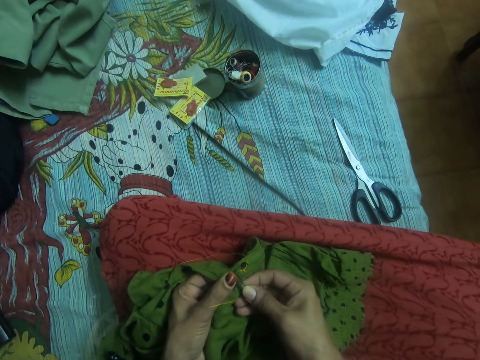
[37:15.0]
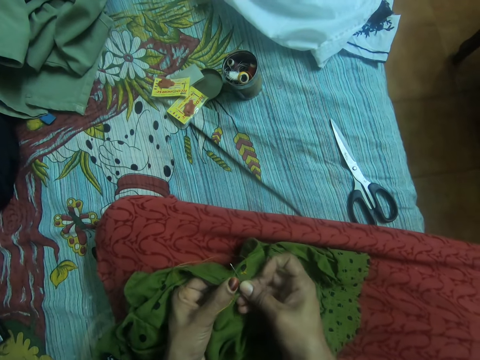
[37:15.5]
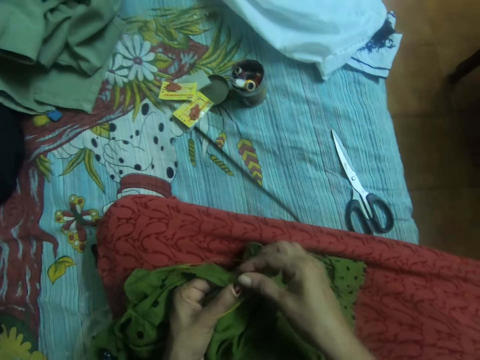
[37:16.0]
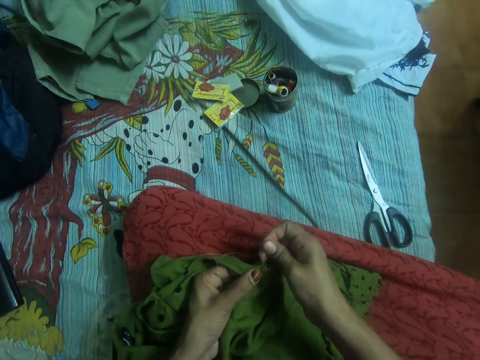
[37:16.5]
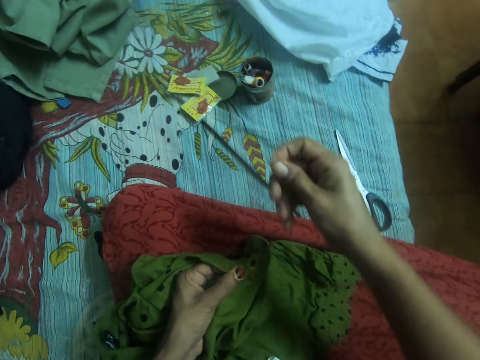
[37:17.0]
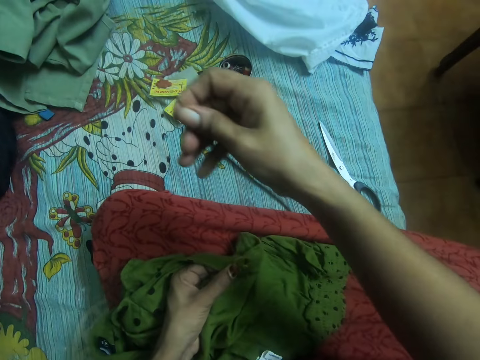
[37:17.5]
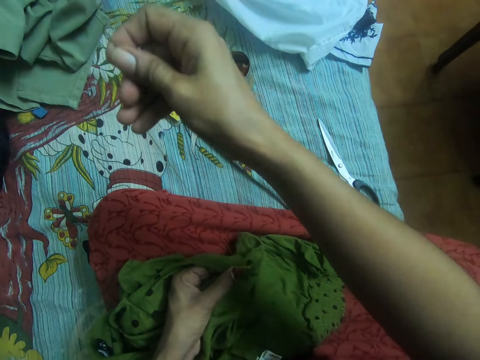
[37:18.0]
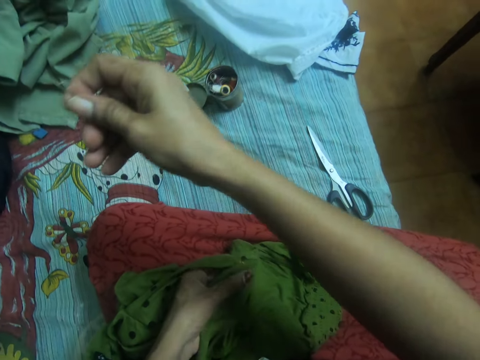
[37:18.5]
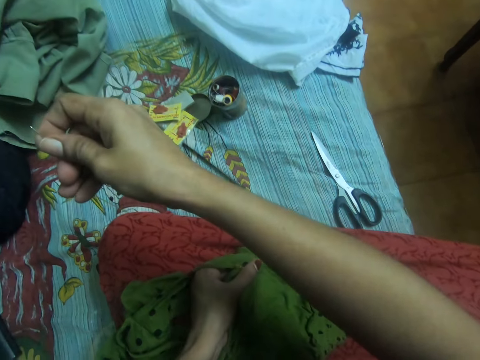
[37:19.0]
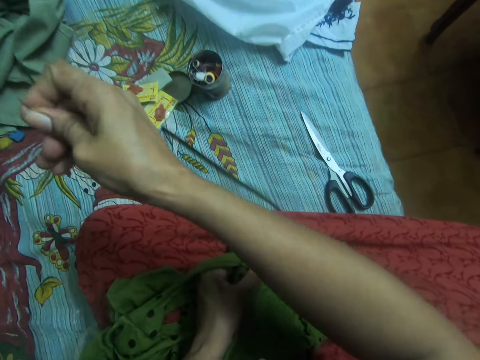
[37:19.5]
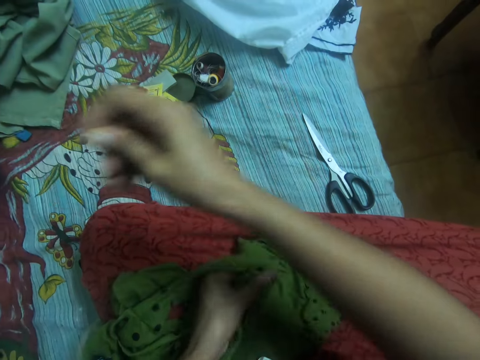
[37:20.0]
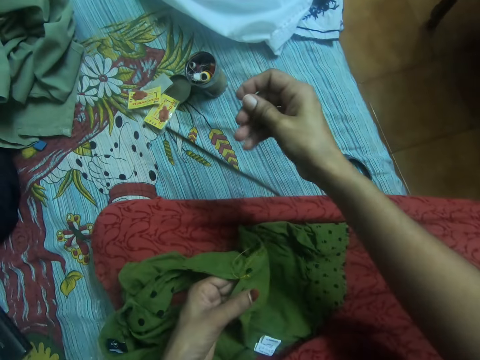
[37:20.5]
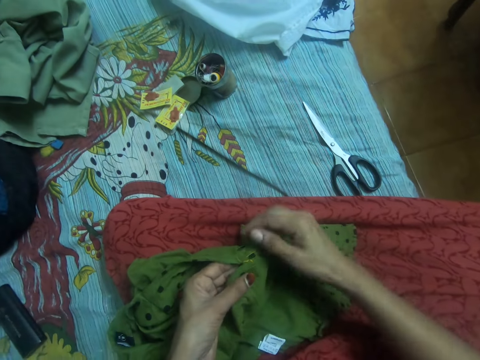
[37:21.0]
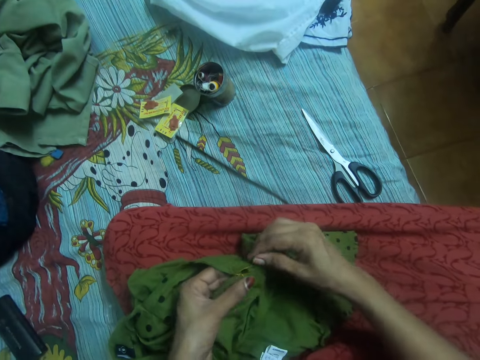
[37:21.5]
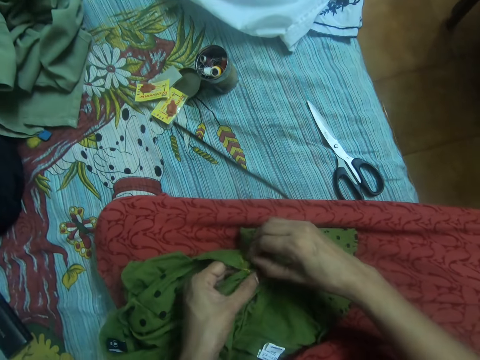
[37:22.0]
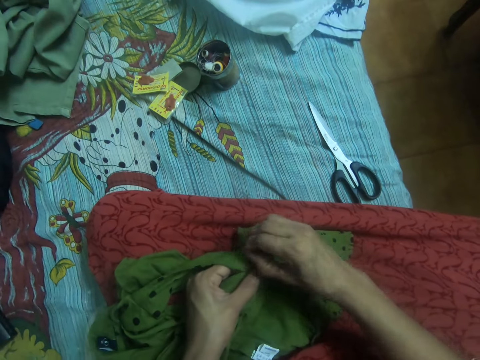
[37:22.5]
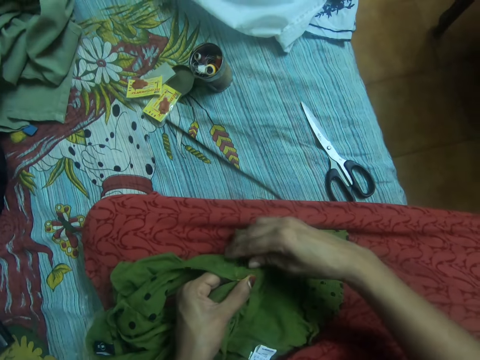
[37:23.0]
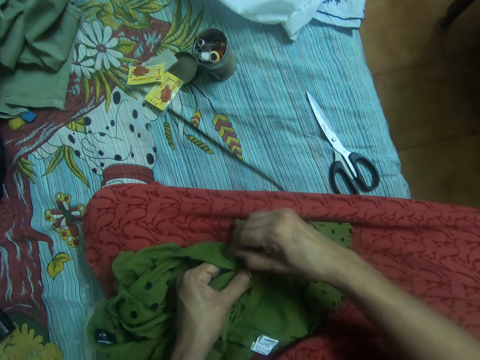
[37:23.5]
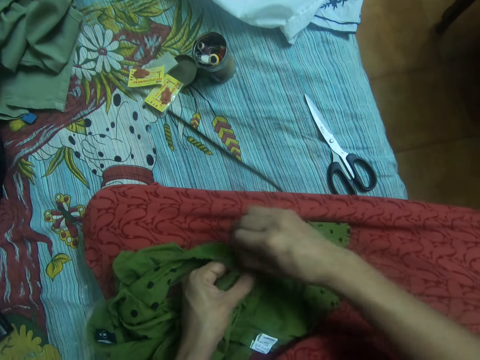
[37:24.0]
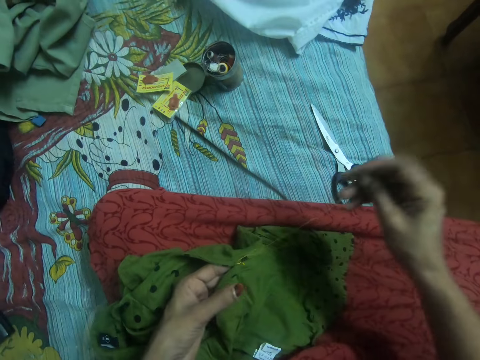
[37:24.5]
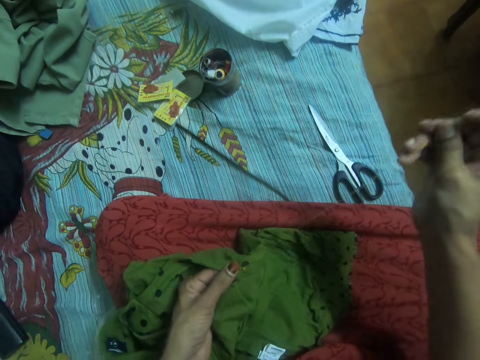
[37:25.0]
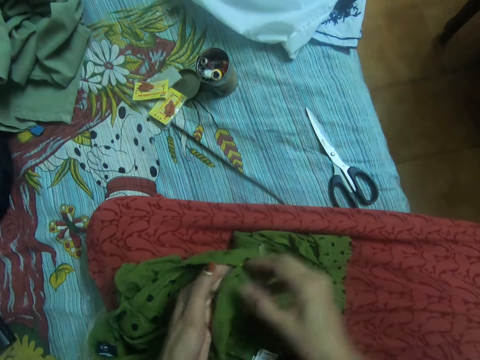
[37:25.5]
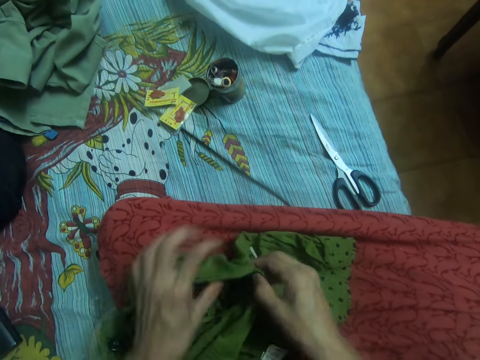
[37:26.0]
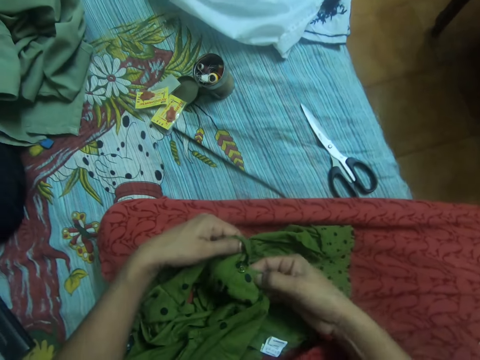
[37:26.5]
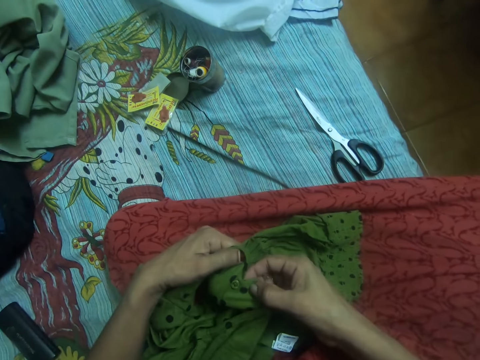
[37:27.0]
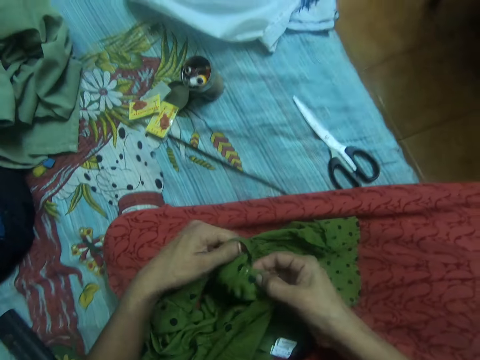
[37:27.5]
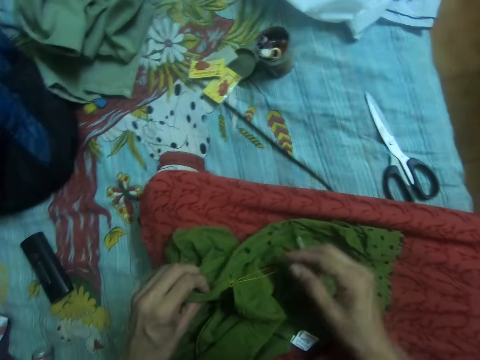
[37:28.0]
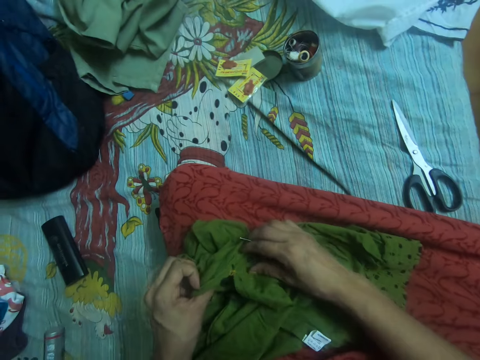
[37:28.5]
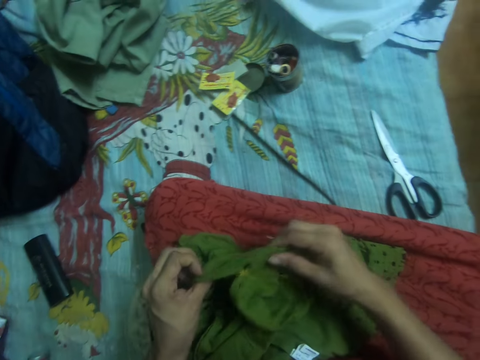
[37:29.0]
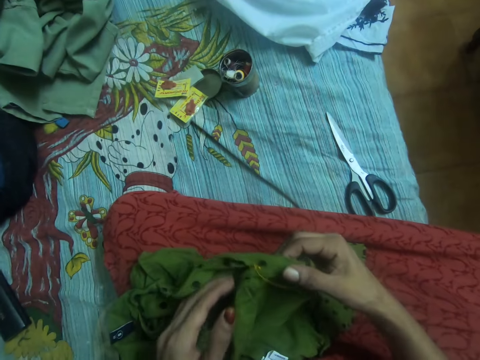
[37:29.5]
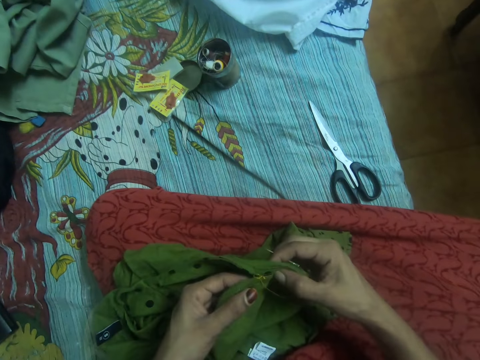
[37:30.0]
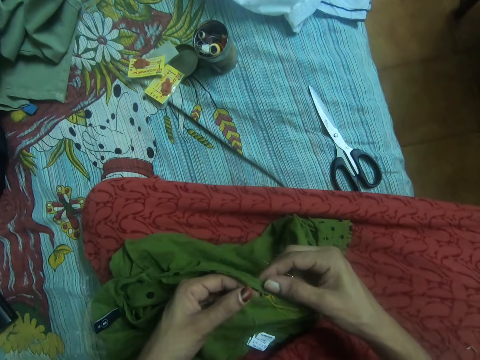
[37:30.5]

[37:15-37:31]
The camera wearer pulls out the needle with her right hand from the other side of the cloth. She tightens the thread in the cloth with her right hand. She adjusts the cloth. She turns the cloth with her hands.

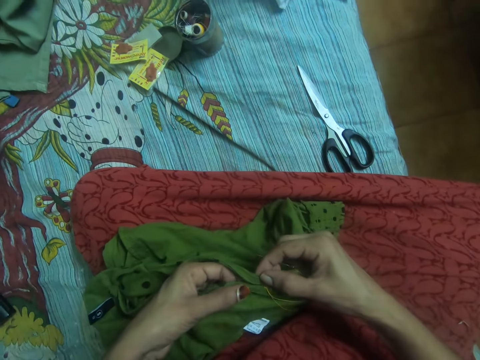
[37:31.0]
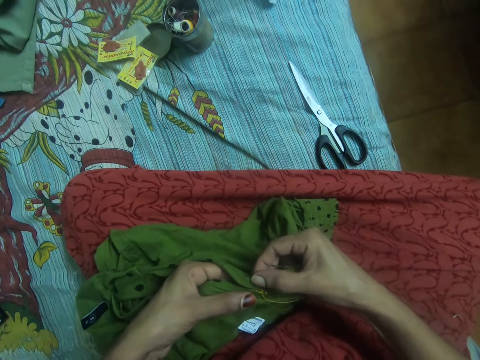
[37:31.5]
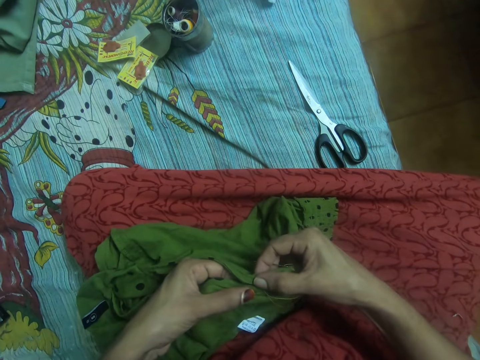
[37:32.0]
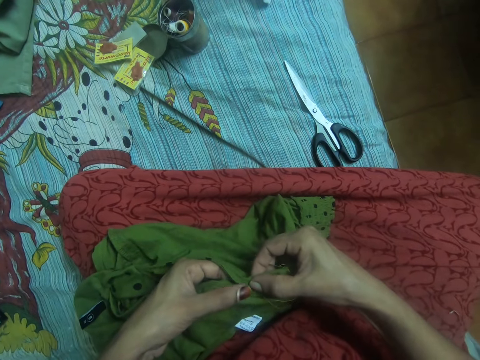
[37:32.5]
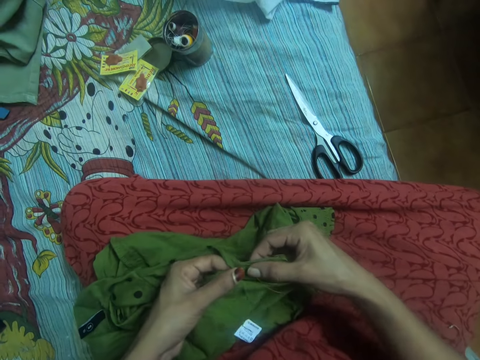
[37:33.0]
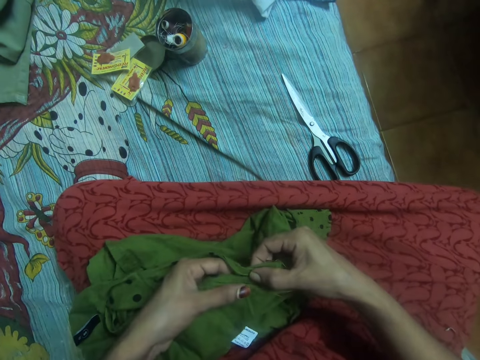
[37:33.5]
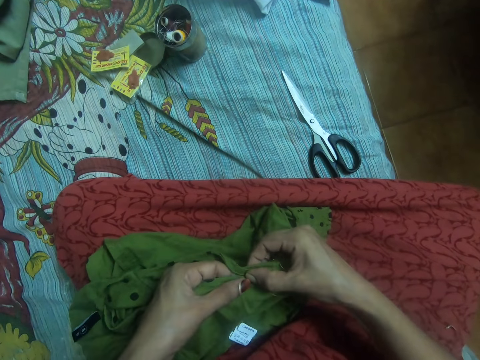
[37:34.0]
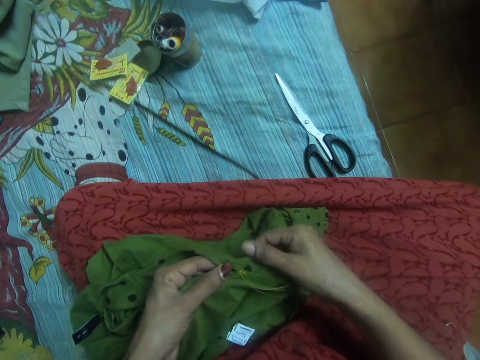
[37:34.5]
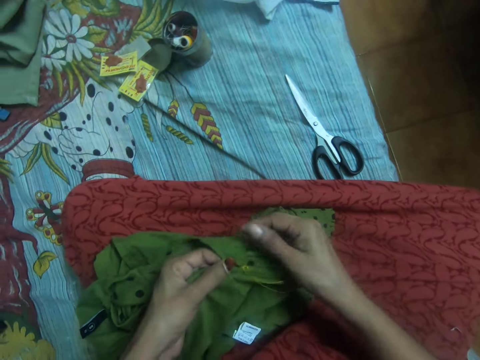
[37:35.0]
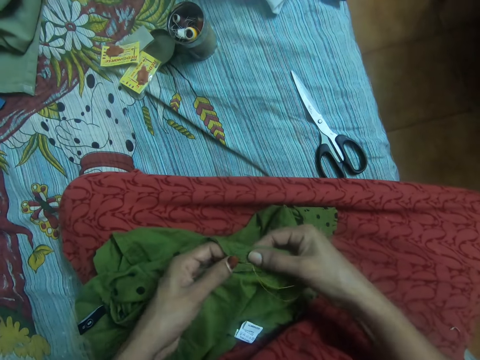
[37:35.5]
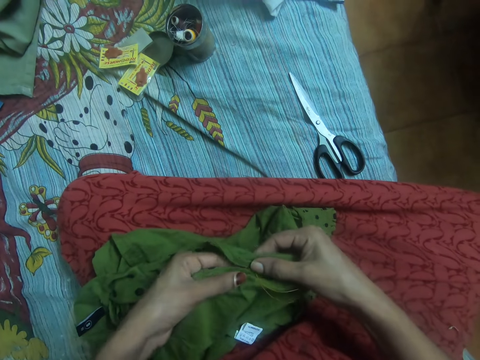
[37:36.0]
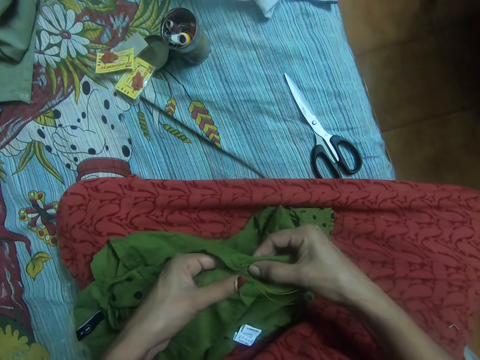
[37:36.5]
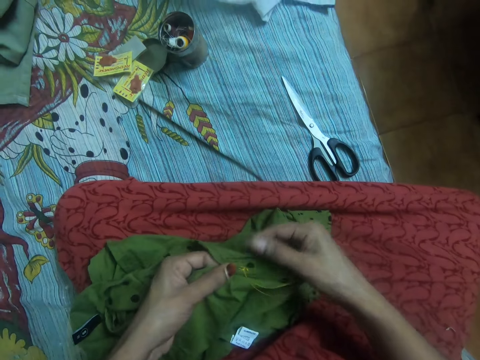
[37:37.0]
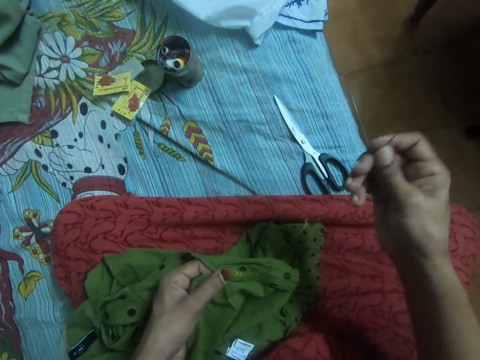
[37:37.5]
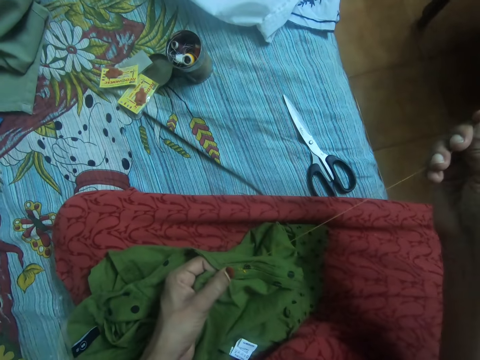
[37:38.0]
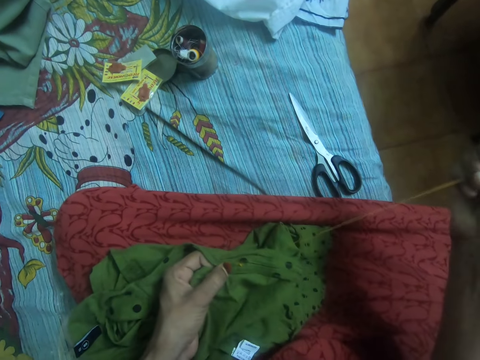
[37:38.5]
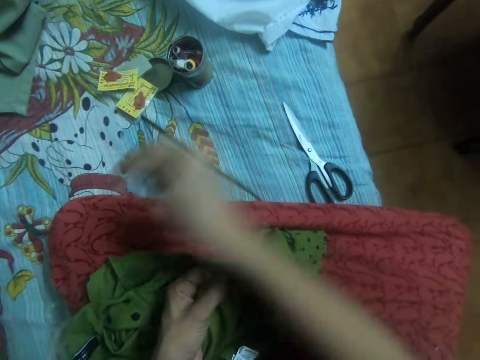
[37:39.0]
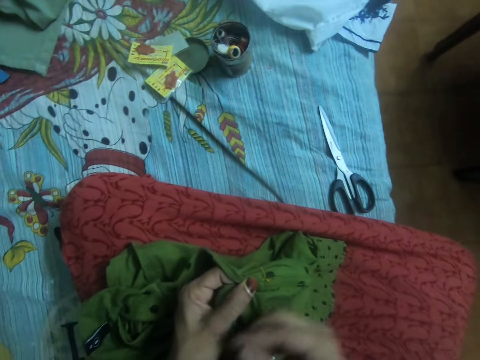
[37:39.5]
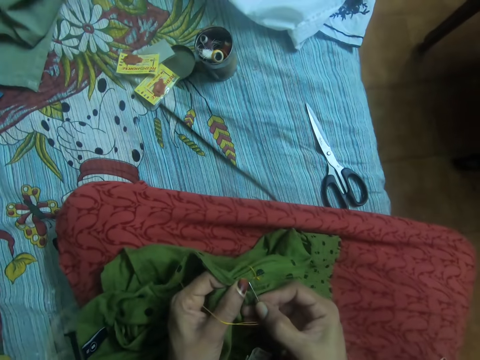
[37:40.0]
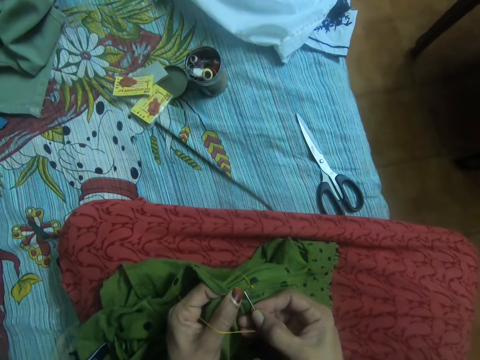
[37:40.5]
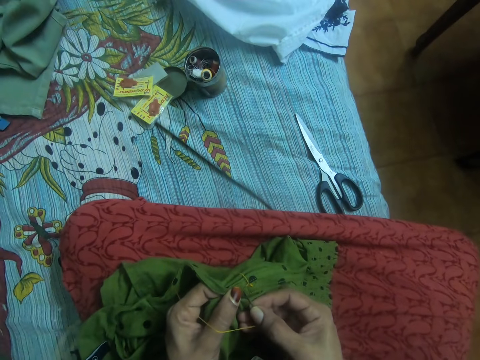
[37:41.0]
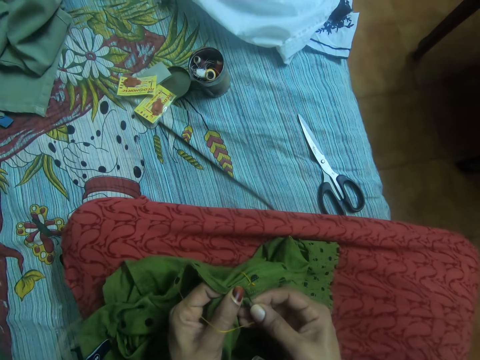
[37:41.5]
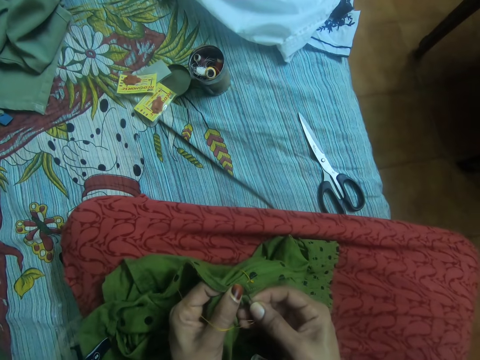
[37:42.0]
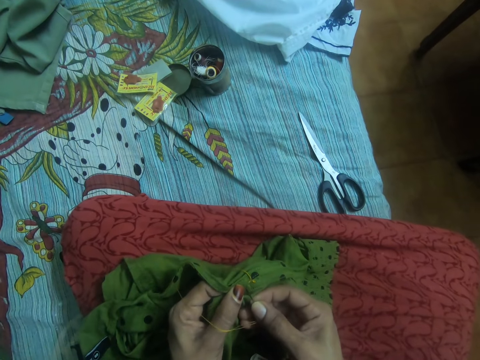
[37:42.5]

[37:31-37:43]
The camera wearer puts two sides of a cloth together. She inserts the needle in her right hand in the cloth.
